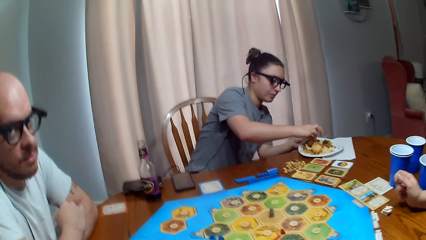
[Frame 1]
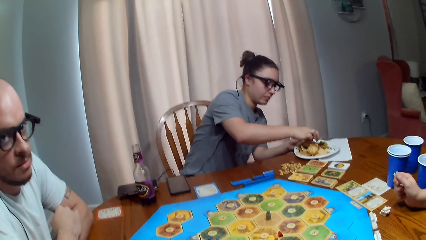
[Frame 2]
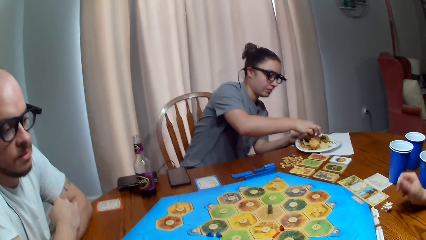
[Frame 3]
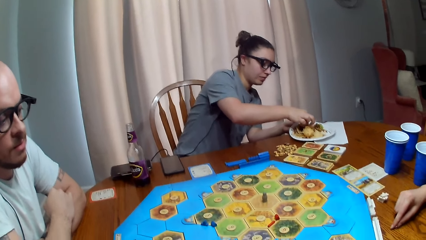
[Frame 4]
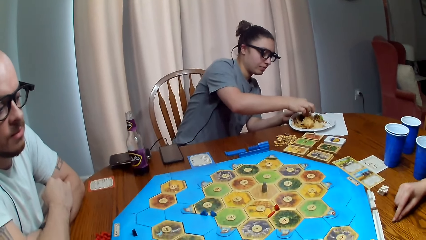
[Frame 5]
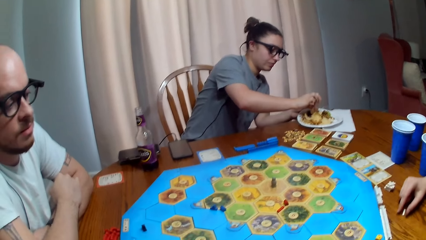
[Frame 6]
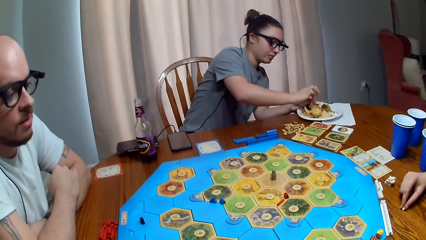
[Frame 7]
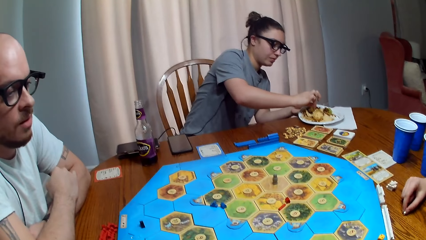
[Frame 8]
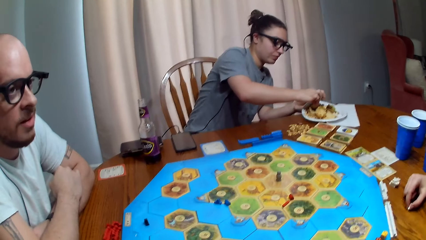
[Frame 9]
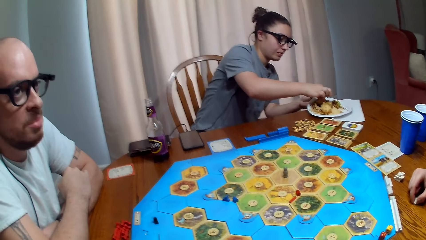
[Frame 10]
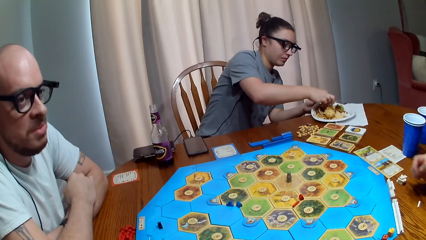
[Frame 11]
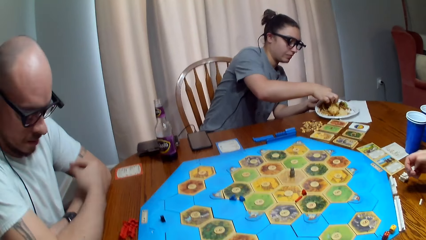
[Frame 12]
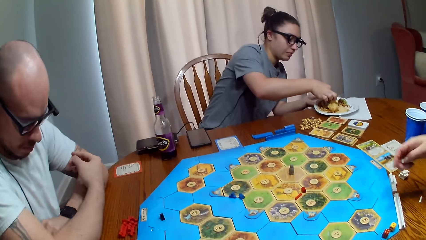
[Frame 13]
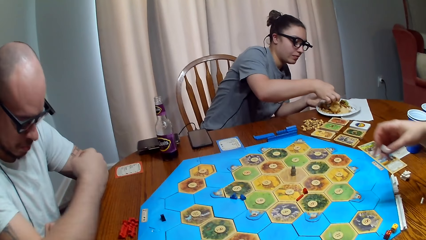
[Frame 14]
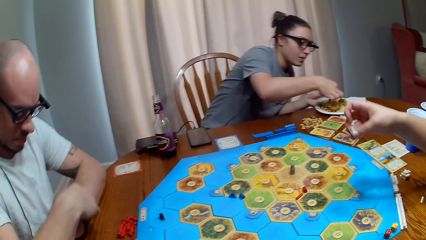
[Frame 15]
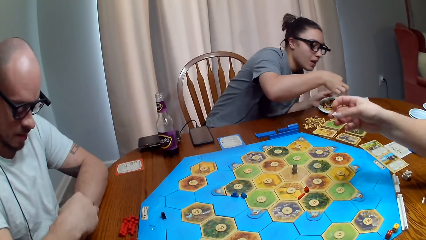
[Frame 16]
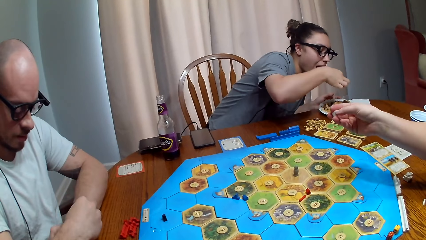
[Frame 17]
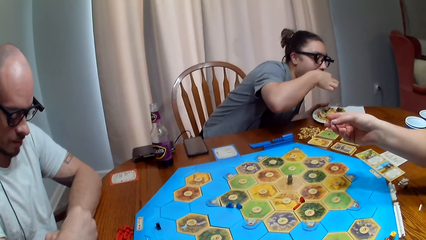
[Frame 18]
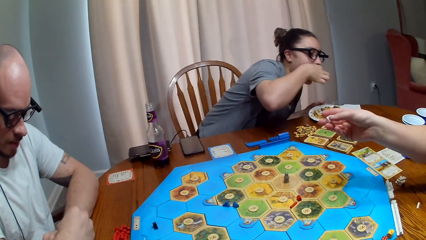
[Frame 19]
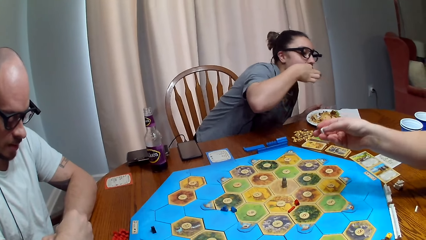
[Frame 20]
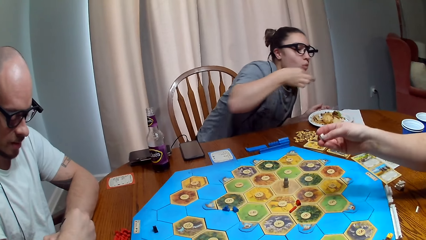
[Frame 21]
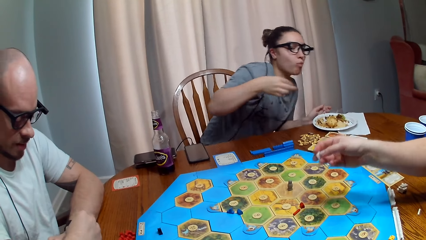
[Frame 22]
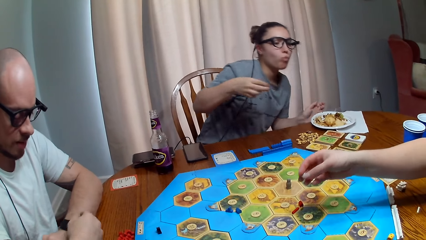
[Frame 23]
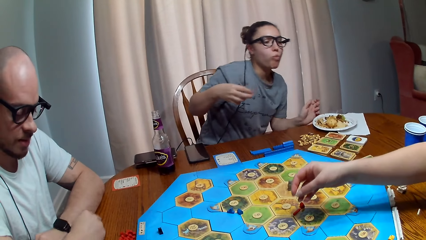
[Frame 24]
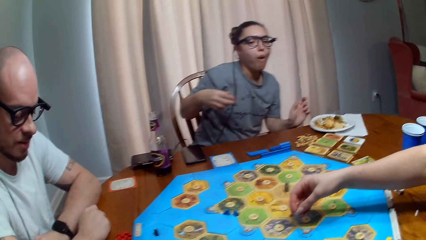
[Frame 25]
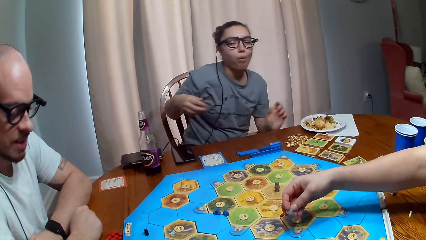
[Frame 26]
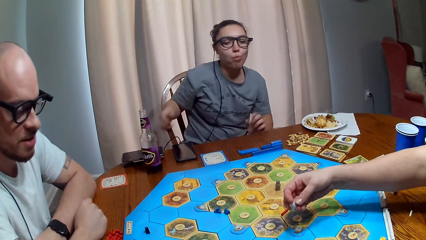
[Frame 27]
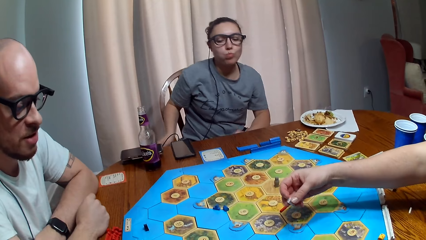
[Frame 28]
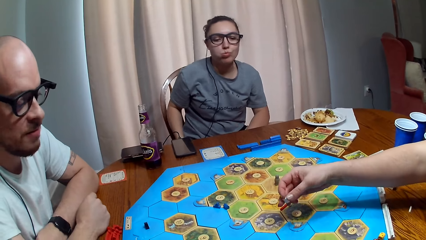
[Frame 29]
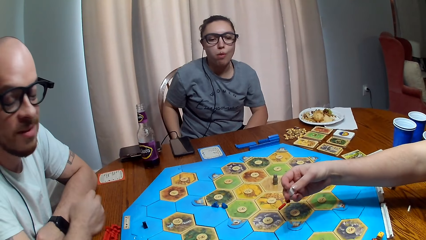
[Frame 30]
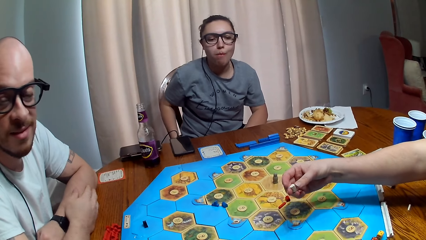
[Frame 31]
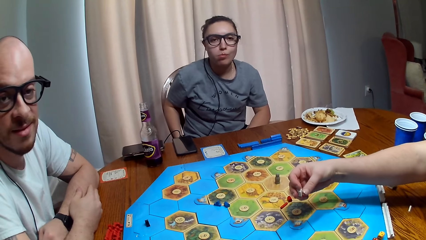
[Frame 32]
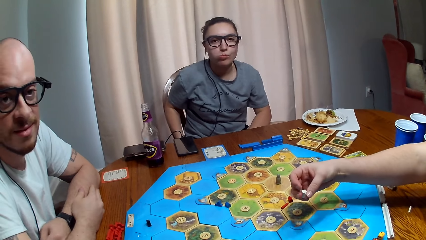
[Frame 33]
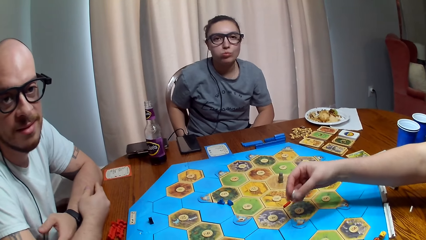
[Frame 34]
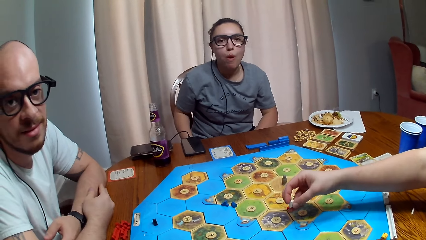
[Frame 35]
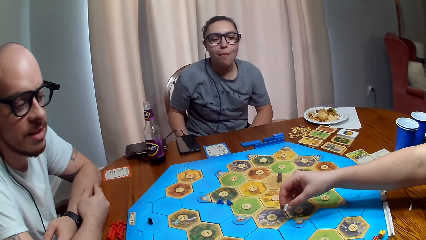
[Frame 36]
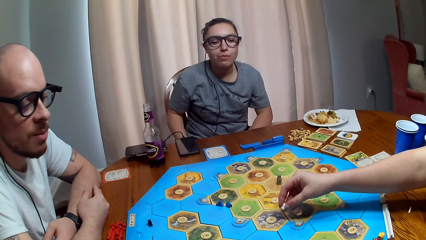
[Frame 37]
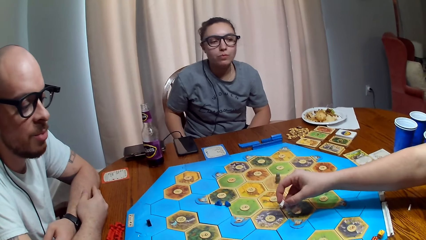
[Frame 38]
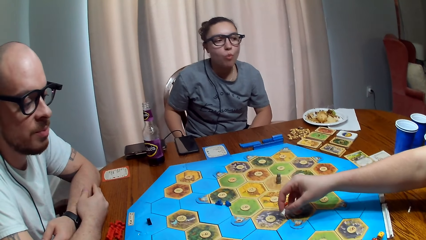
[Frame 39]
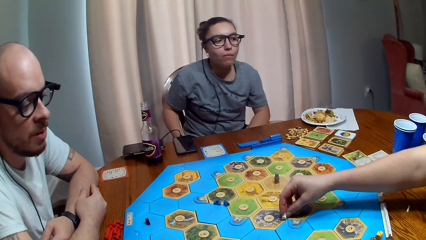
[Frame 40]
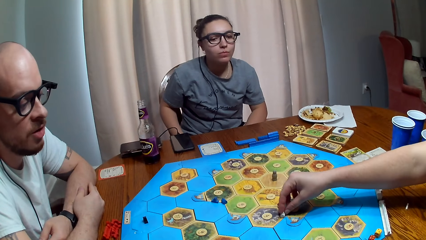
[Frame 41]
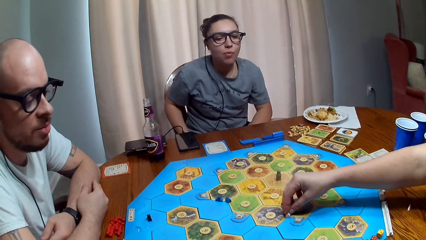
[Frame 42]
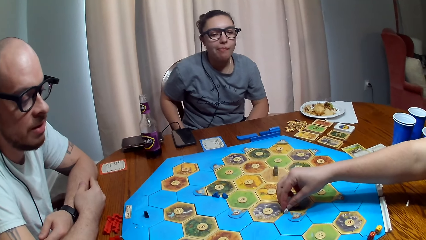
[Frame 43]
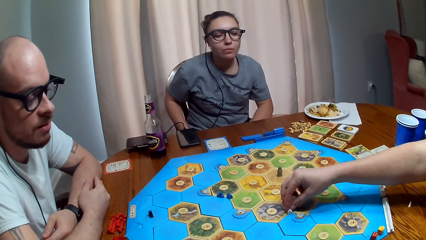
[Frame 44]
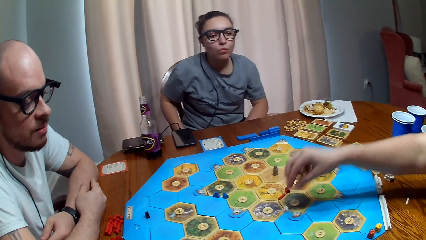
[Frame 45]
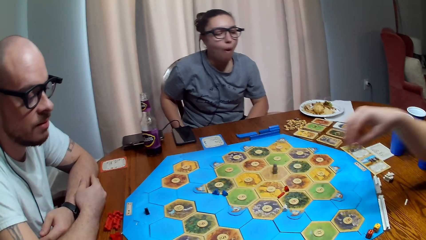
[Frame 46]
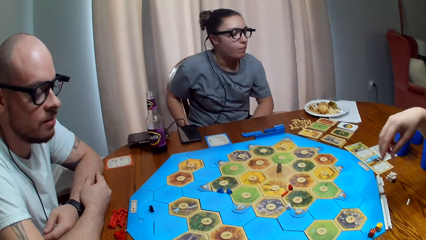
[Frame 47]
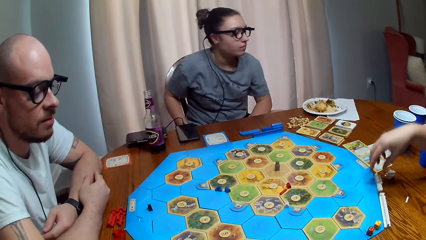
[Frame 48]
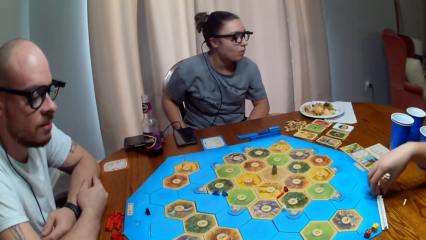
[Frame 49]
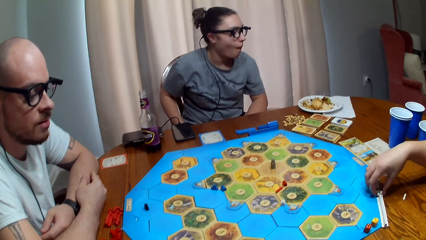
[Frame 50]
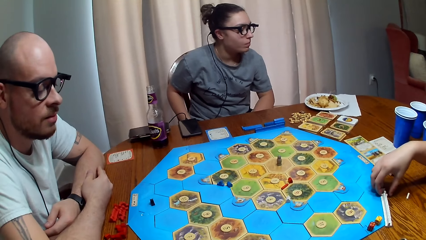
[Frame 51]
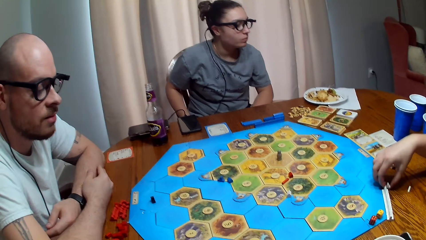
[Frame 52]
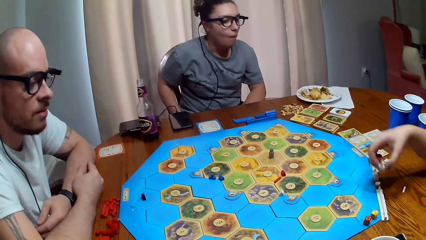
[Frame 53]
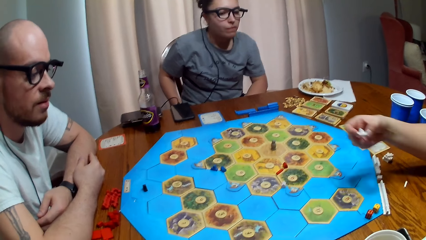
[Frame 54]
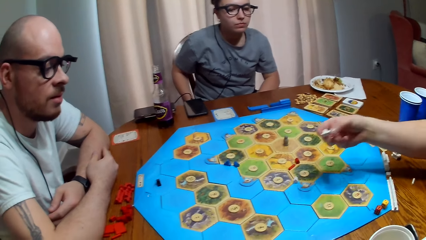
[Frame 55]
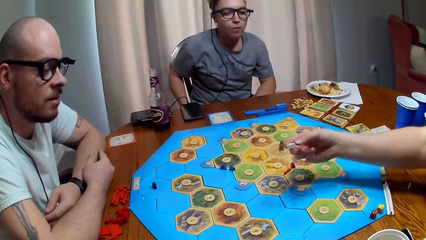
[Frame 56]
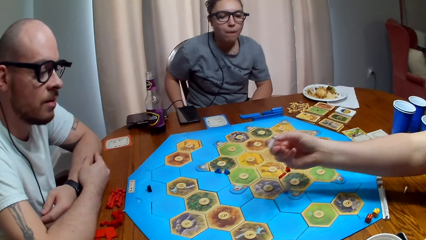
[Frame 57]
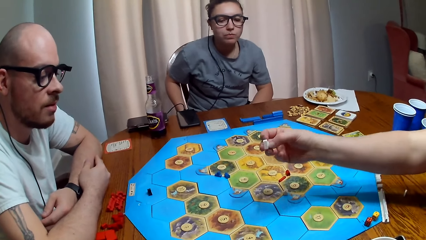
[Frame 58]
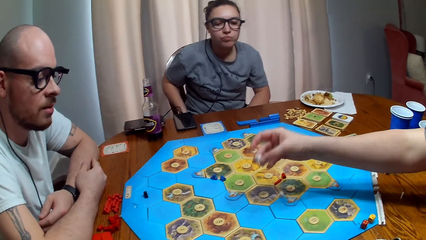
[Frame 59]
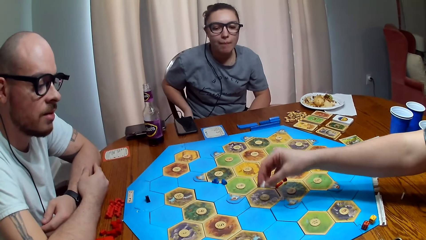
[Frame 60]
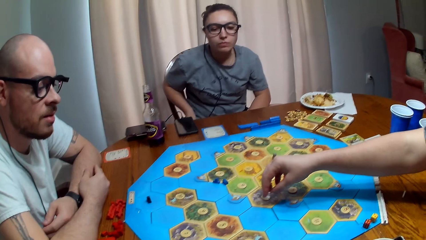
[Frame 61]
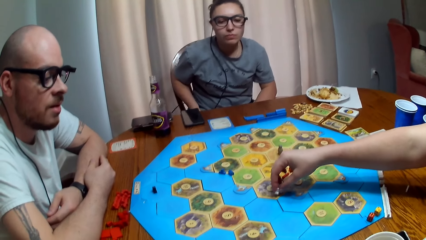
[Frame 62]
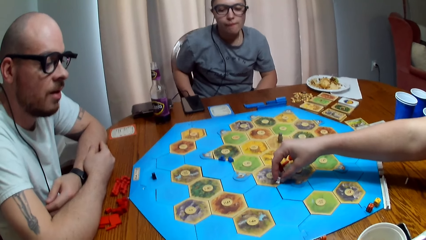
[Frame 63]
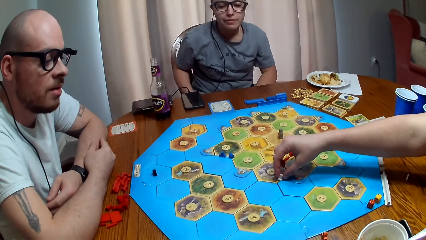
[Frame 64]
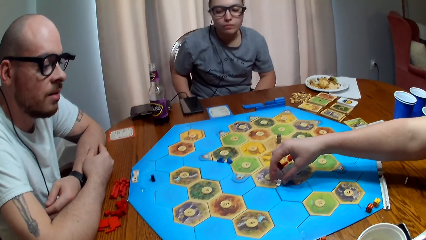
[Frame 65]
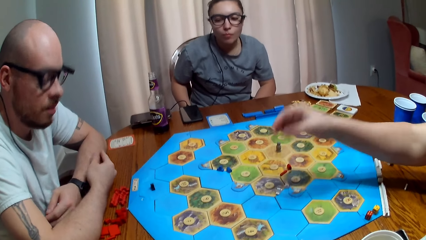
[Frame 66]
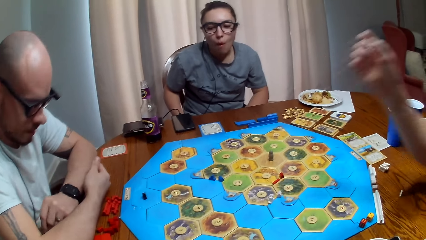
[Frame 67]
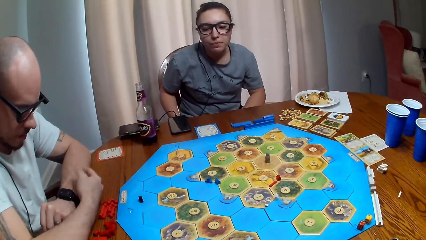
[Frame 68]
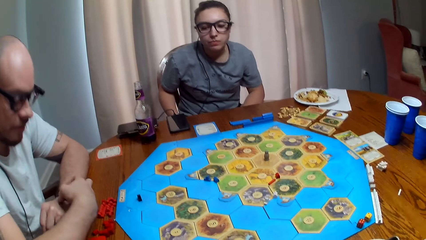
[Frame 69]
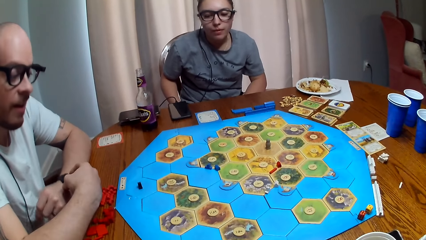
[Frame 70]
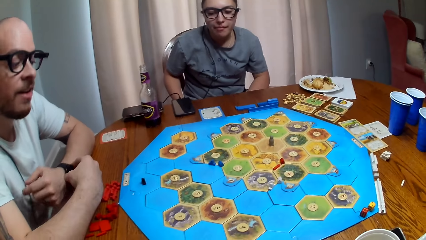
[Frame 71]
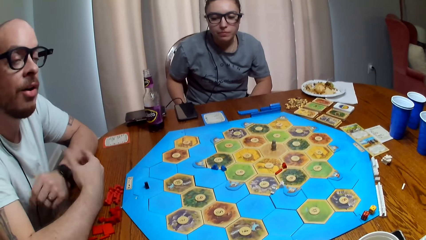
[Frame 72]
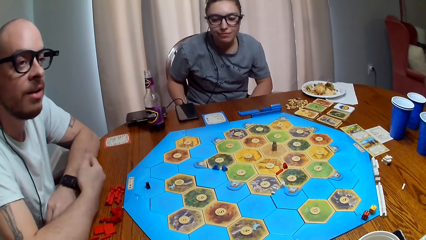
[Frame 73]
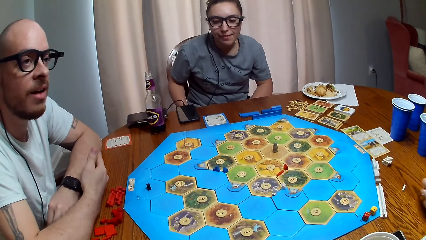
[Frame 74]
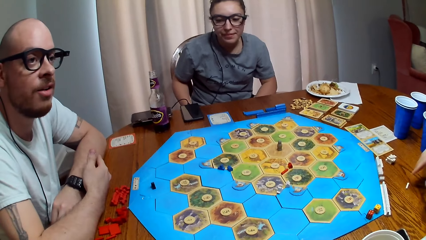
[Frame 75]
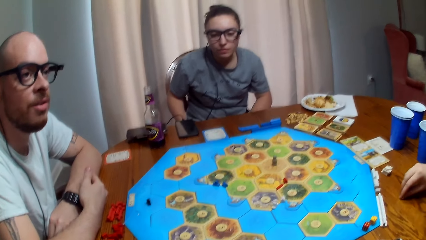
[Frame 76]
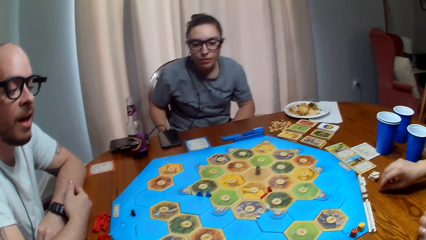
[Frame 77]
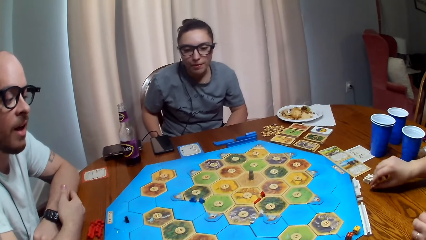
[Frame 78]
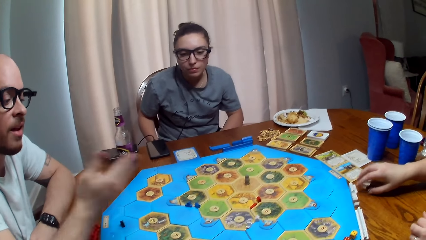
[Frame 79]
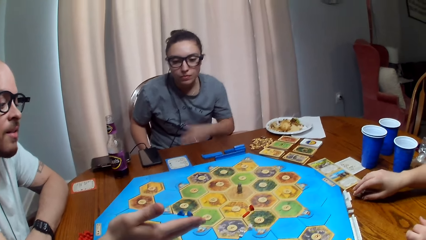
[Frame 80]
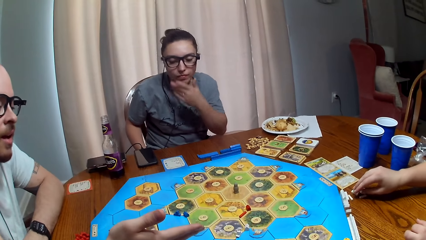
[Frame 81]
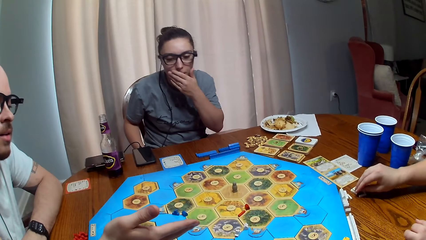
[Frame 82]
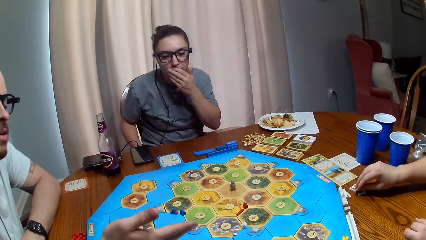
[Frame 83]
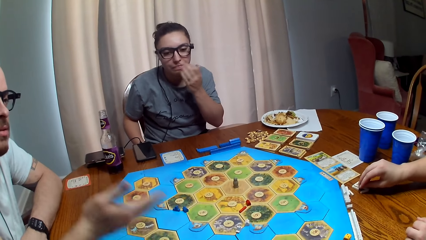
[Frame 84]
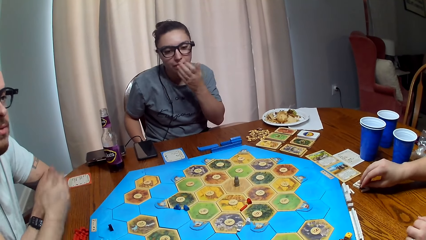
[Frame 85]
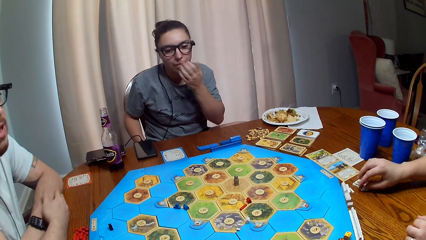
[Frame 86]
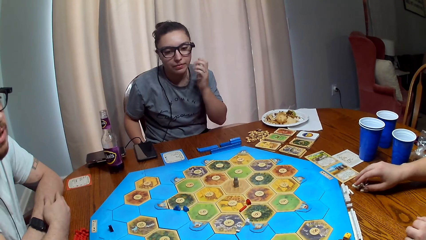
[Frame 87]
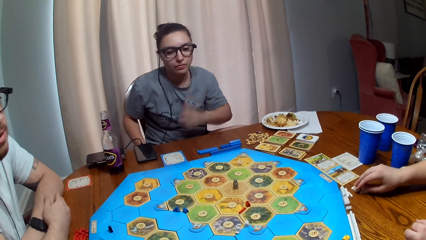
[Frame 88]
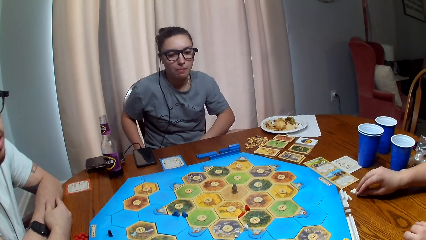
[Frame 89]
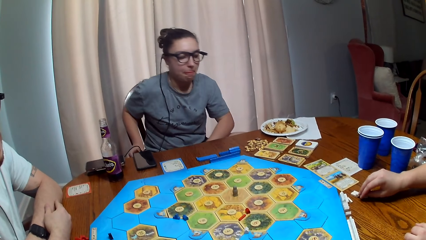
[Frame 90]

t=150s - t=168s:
A person picks up dice. Another person eats food. A third person places something on the board. The first person puts the dice on the table. The third person picks something from the table and places something on the board. A fourth person talks. The camera wearer touches something on the table.
